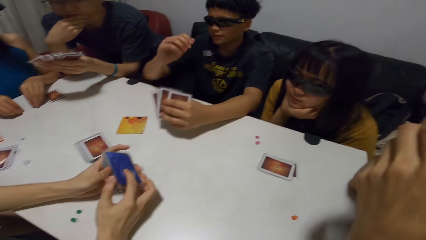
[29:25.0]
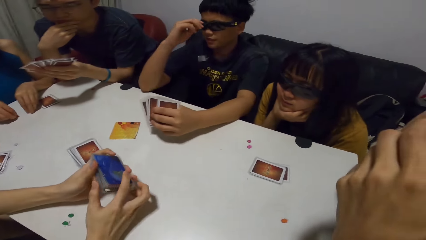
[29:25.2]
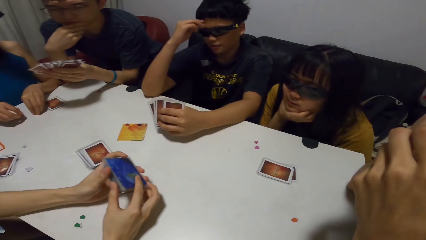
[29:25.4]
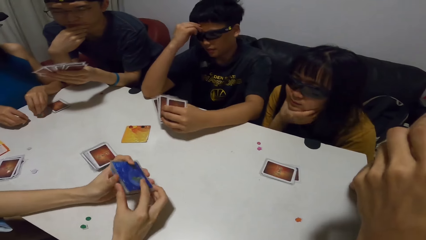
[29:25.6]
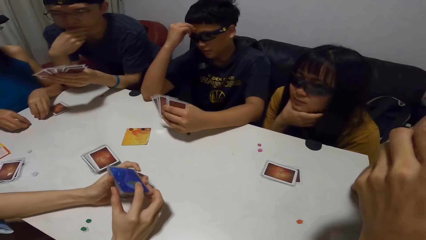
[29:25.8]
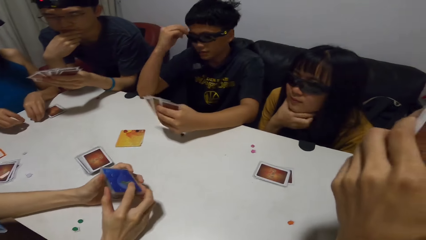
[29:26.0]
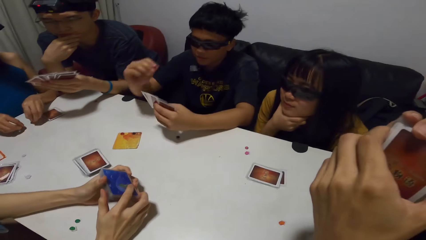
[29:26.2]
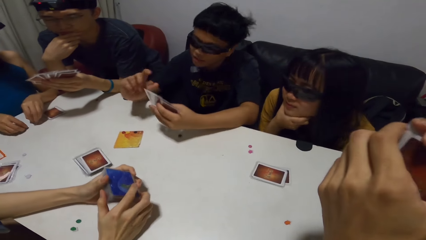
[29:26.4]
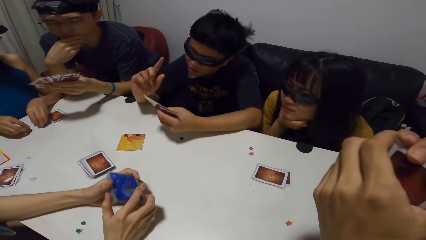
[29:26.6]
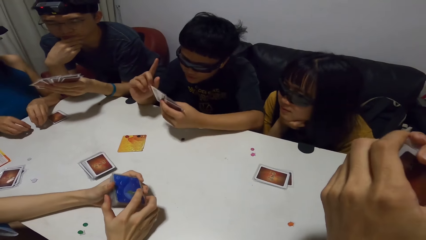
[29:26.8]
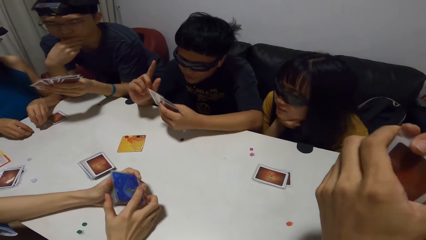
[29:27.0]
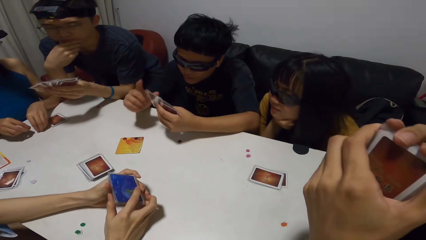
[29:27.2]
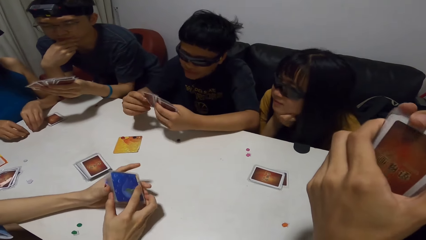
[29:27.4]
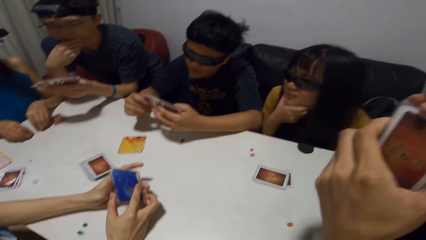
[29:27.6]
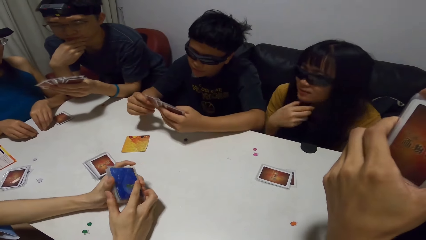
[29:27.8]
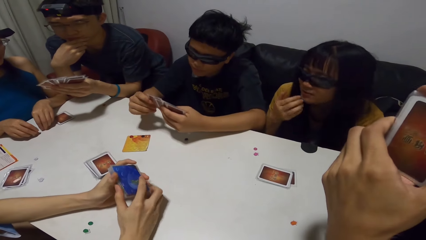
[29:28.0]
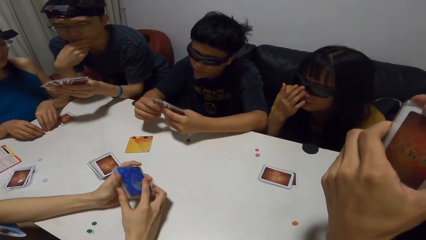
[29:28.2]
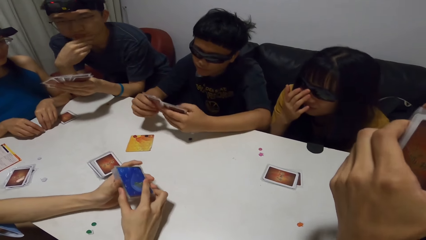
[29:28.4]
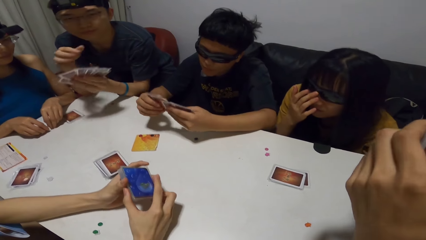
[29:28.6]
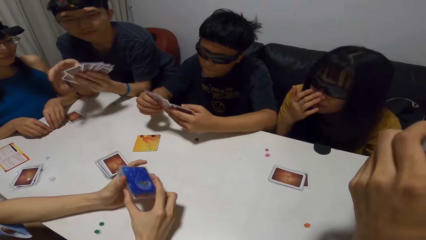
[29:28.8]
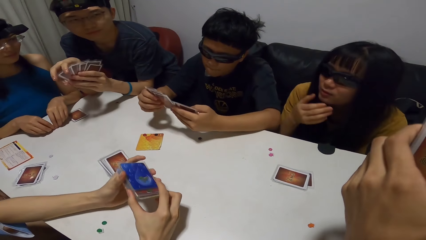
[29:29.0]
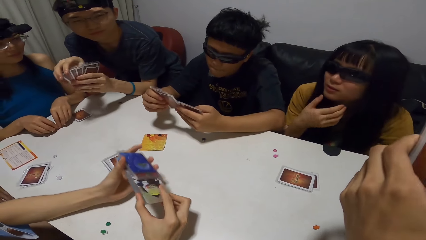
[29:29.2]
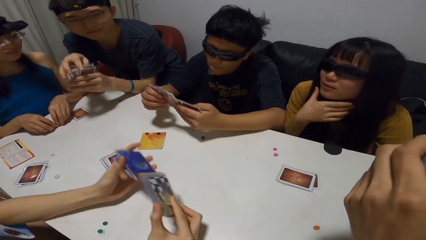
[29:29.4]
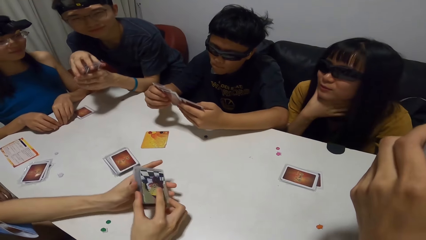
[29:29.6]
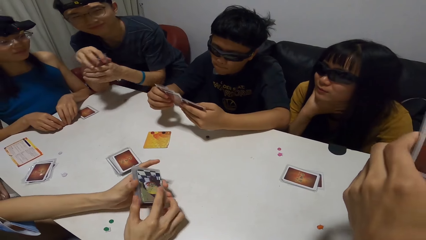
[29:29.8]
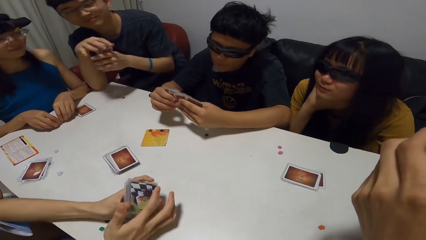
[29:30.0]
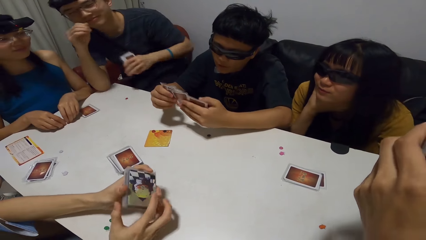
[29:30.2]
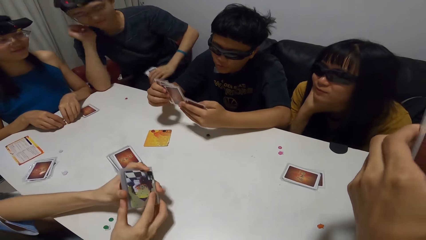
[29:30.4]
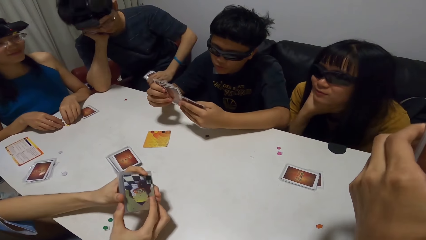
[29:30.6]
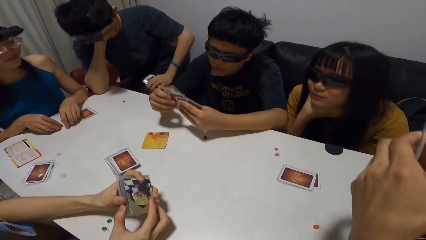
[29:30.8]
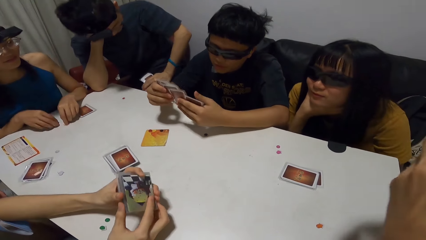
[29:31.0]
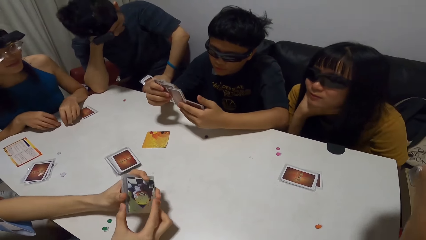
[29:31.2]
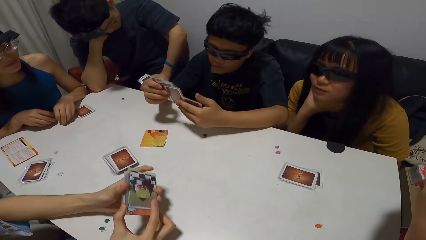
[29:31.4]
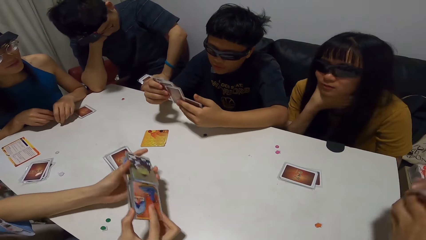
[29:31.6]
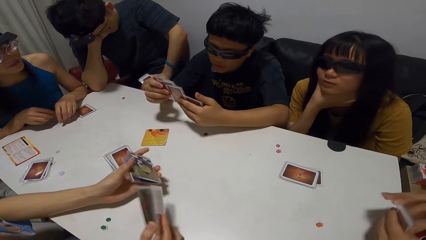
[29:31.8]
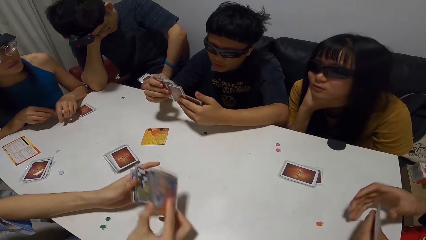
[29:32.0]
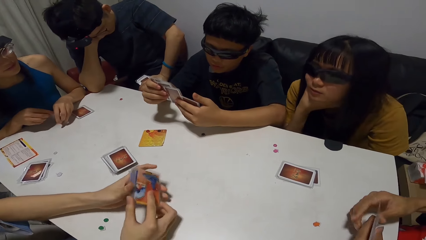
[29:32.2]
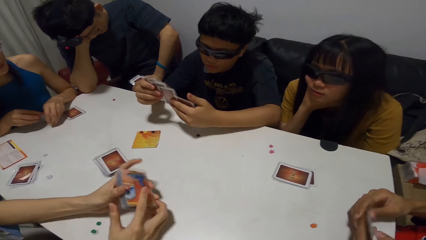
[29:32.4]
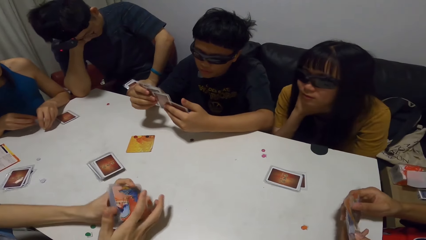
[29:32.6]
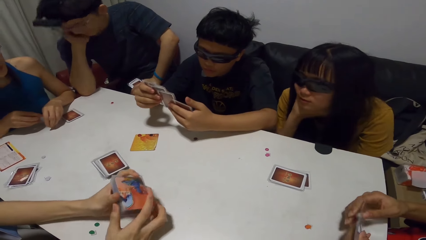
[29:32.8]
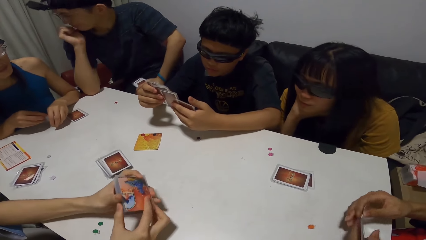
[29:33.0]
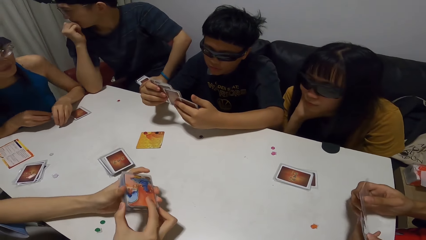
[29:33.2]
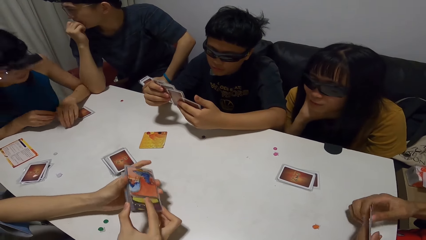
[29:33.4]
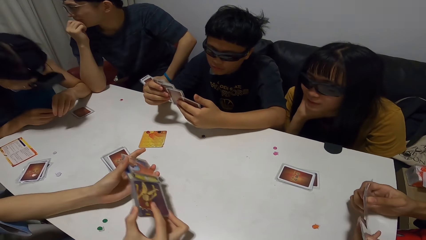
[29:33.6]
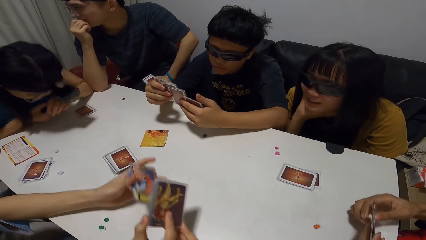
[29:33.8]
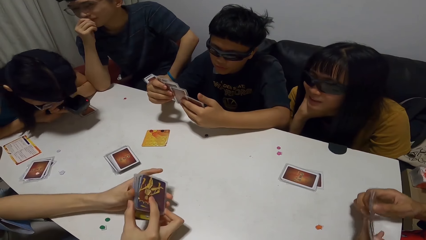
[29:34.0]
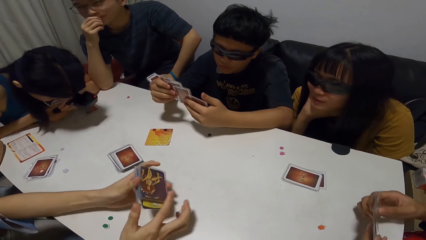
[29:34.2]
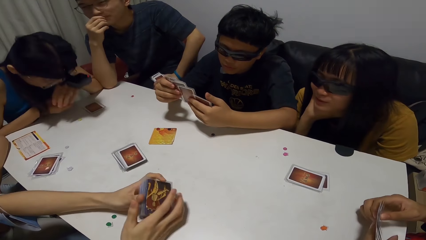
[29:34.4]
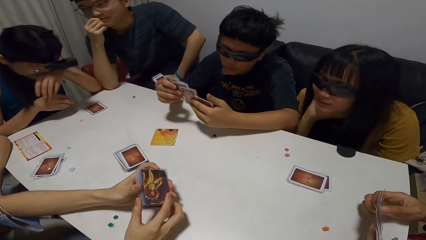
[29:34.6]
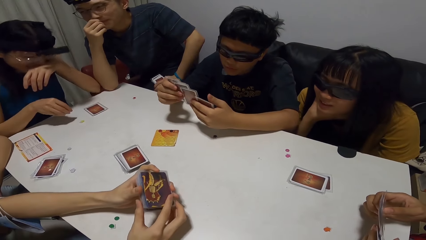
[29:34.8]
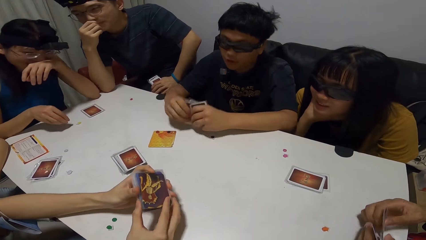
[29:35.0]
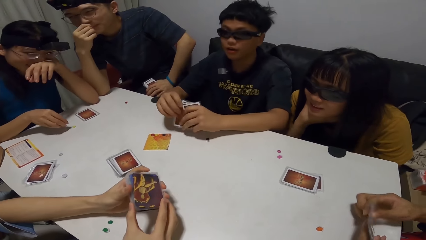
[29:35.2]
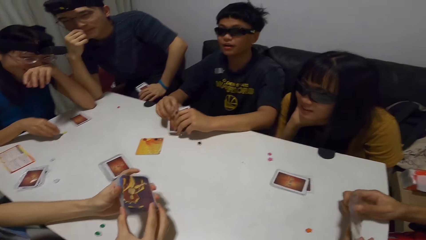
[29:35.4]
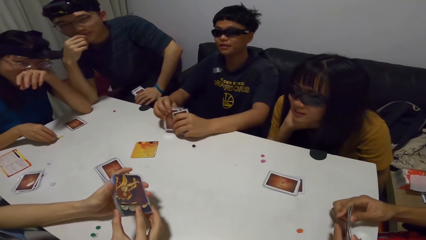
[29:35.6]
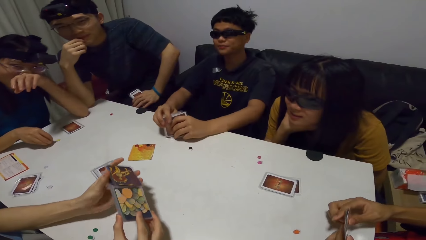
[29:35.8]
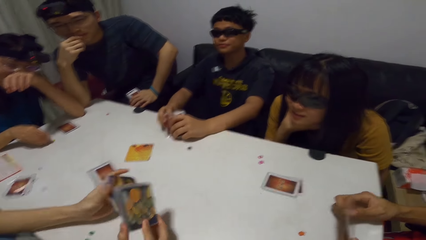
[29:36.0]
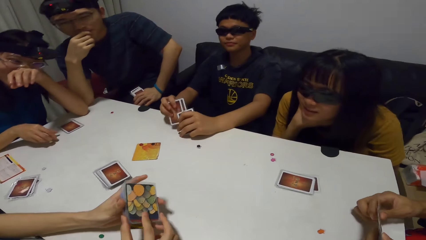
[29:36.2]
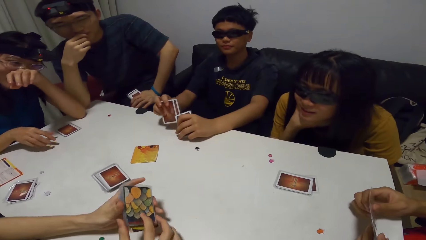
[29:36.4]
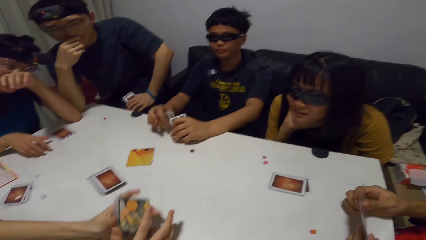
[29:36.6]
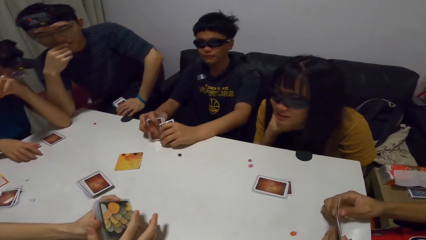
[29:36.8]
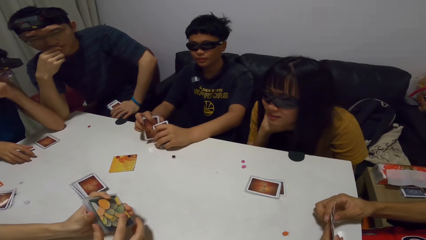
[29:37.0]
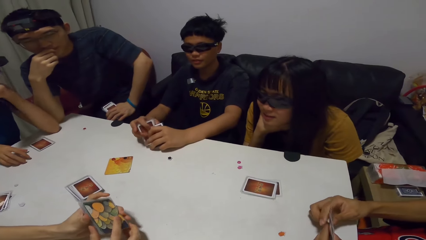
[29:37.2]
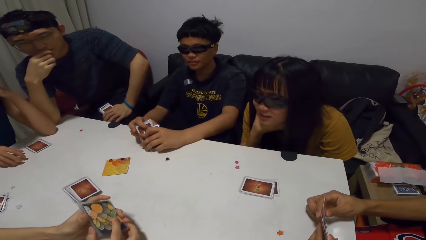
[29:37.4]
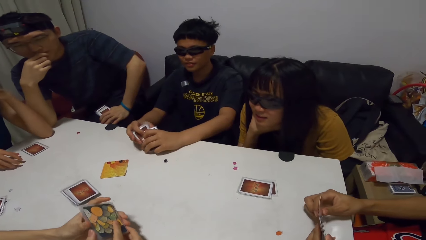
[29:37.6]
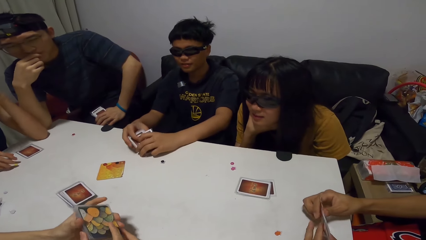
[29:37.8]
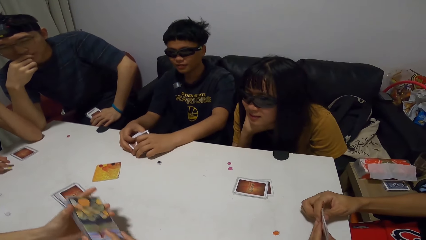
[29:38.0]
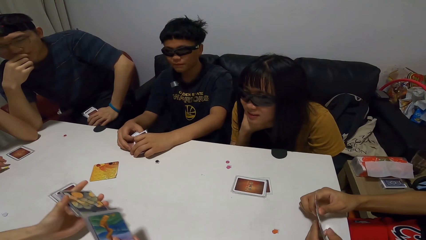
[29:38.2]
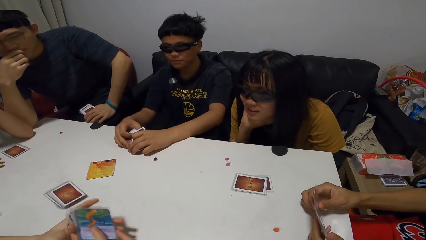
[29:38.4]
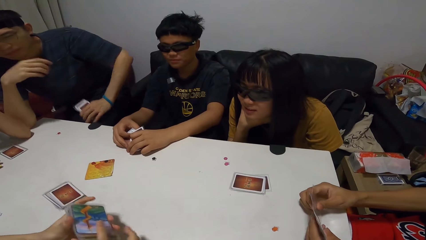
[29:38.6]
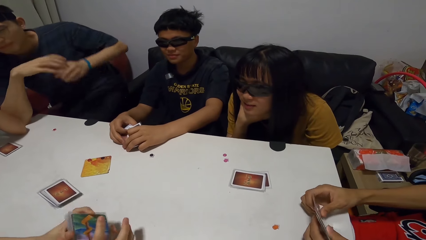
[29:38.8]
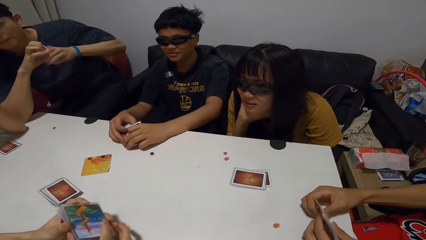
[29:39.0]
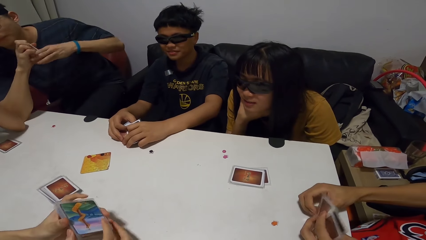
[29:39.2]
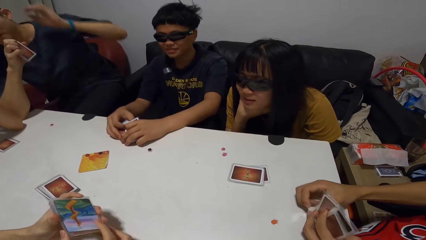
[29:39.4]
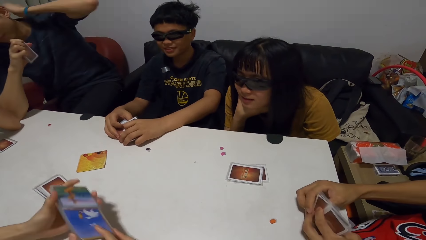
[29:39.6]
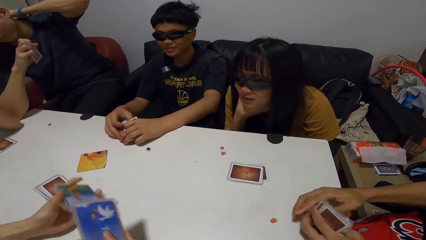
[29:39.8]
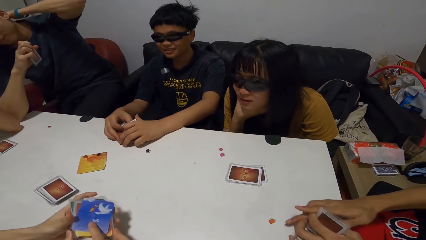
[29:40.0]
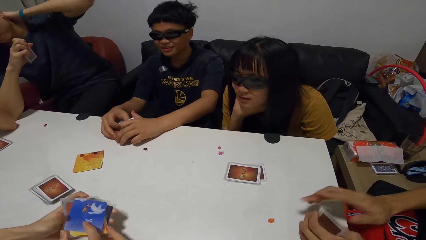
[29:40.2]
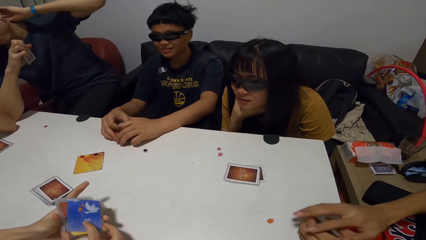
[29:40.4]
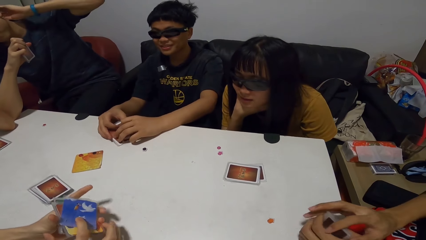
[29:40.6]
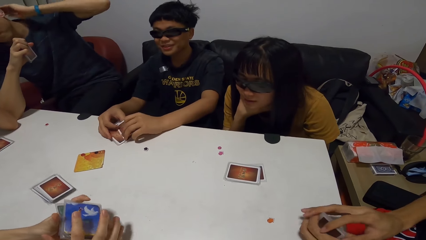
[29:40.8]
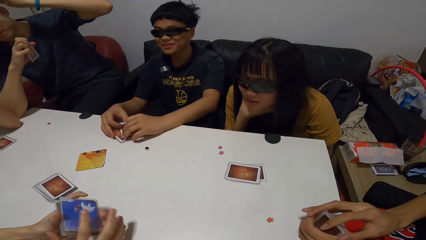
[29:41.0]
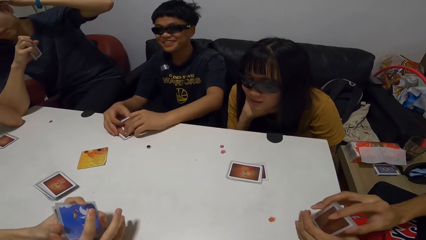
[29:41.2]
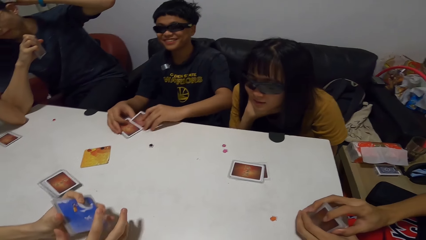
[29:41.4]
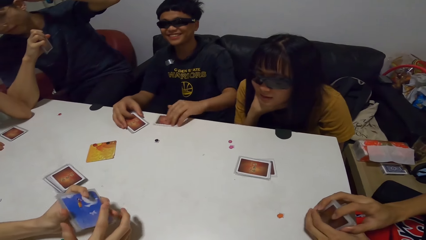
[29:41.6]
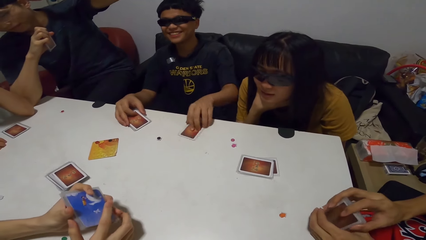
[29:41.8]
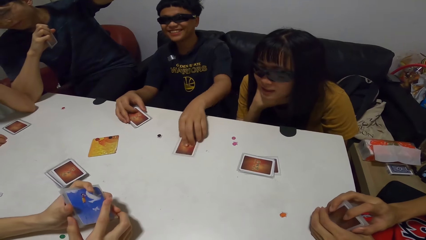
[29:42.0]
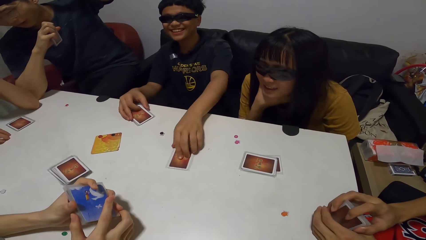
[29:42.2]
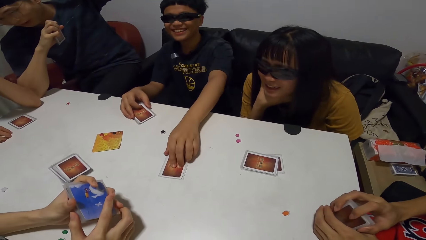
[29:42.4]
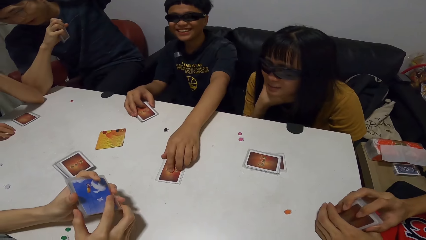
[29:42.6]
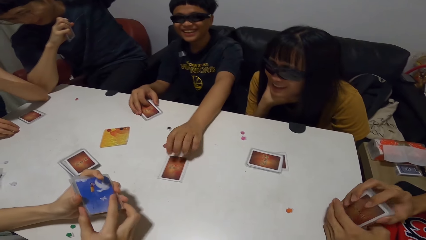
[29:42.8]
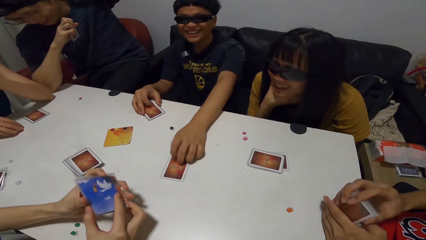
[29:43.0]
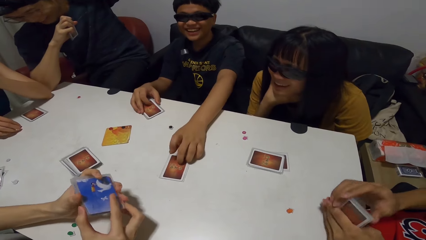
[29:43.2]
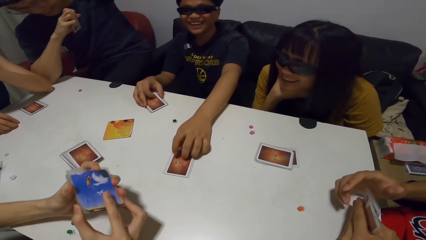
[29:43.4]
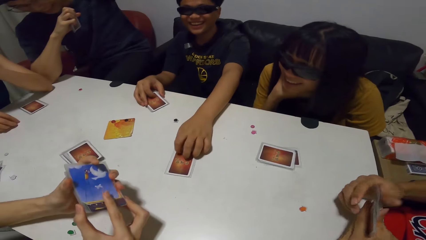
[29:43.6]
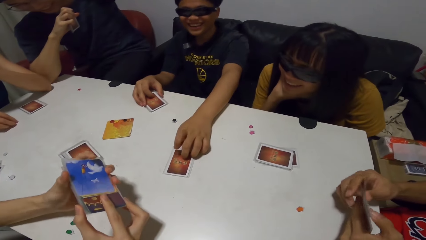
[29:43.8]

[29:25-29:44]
A man gathers the cards in his left hand together with his right hand. A person shuffles cards. Another man taps the cards in his right hand on the table. The first man passes the cards in his left hand to his right hand. A third man gathers the cards in his left hand together with his right hand. The second man moves a card on the table with his left hand. The first man taps on the card on the table with his left hand.
